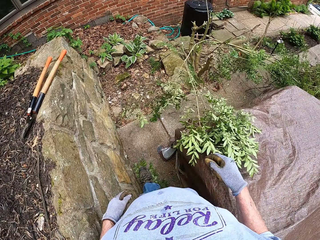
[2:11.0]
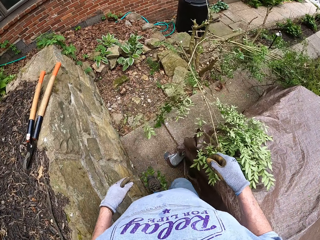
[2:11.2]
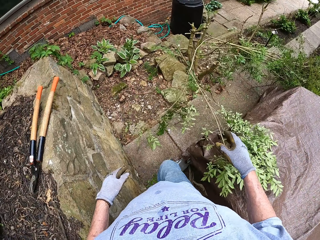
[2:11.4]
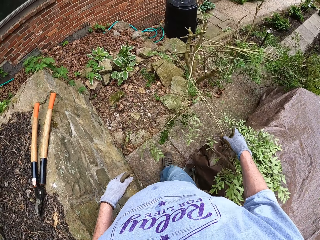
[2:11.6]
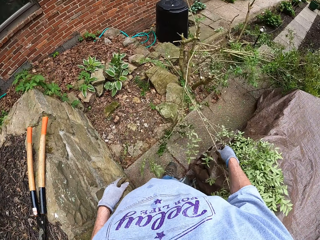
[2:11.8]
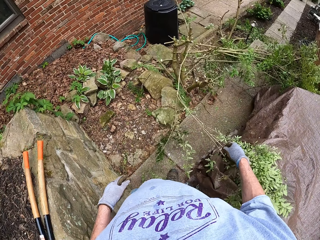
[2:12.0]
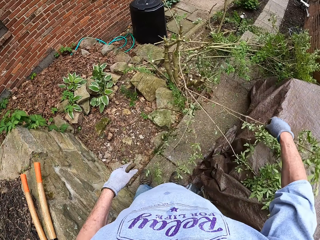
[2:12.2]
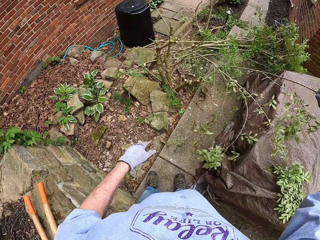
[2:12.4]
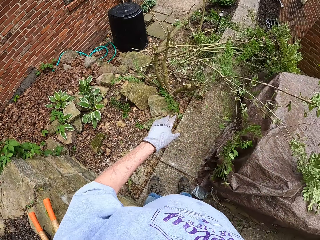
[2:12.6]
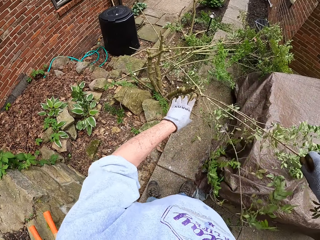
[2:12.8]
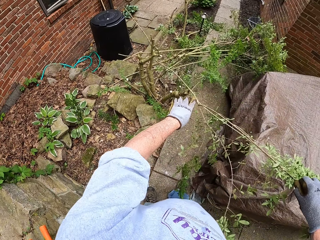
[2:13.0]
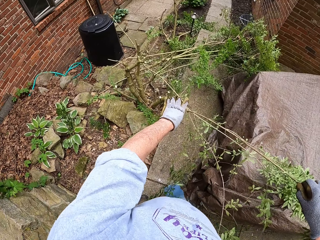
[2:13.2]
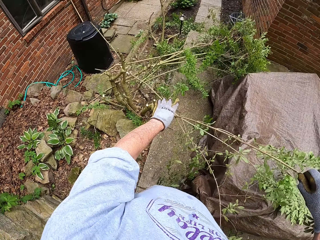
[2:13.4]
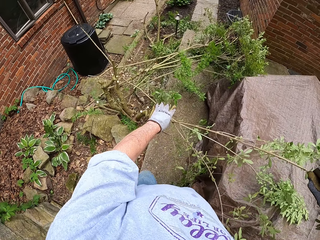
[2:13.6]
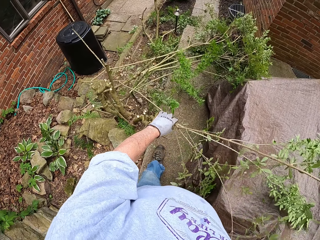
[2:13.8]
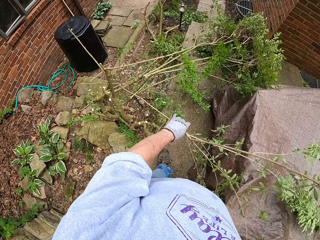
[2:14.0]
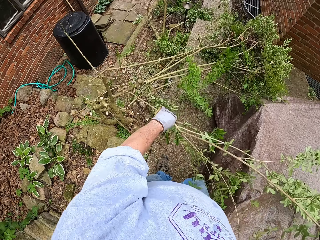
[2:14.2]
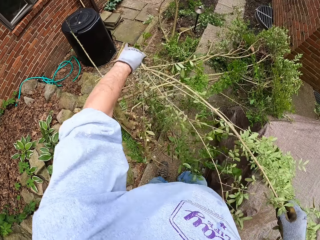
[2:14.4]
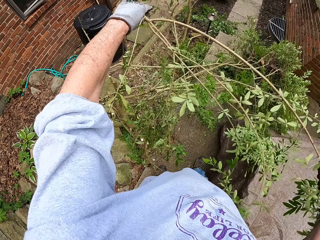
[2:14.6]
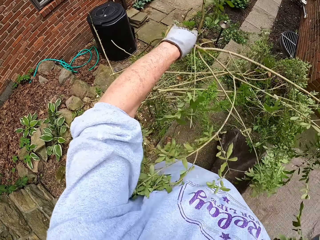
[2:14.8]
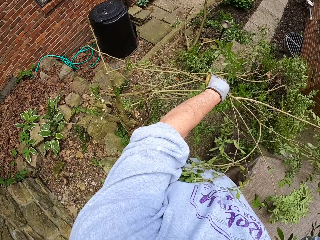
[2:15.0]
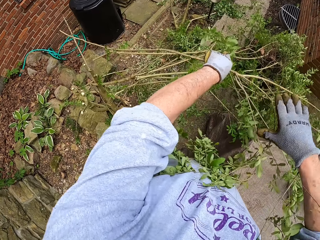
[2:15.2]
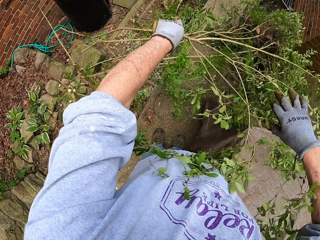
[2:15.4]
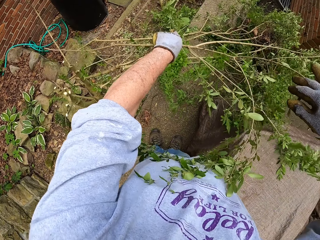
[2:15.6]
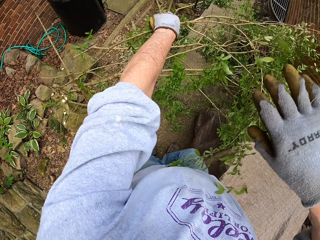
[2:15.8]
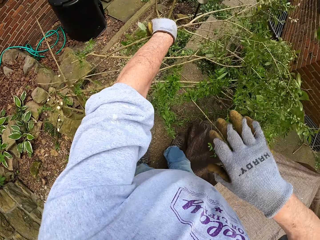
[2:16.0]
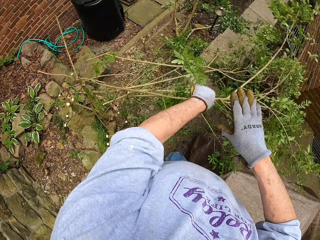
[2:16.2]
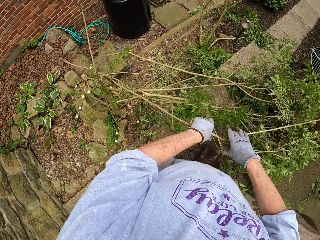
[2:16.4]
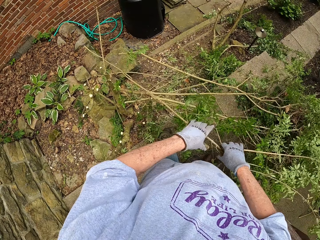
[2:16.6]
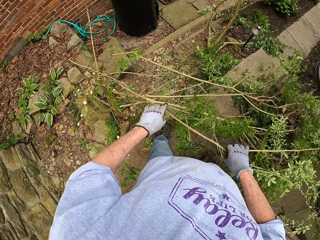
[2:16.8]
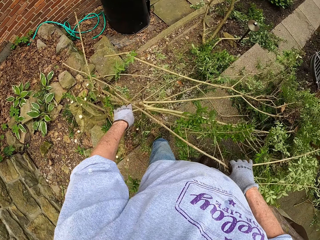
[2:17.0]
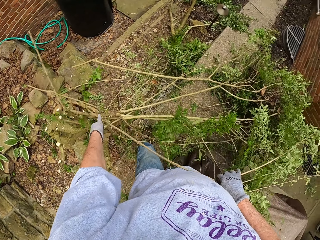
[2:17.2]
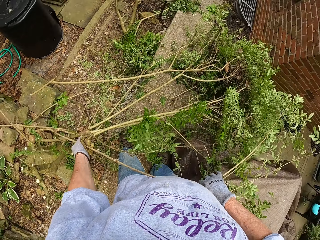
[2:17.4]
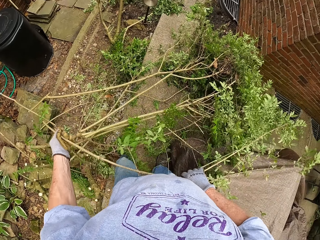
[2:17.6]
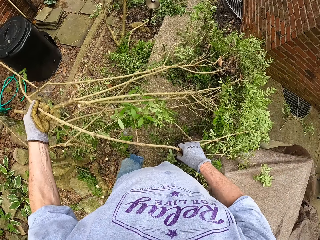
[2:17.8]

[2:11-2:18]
The camera wearer picks up the branches.

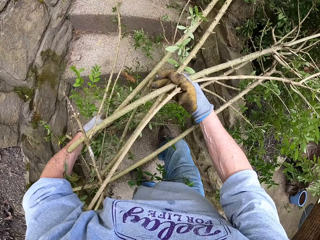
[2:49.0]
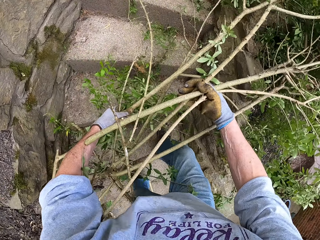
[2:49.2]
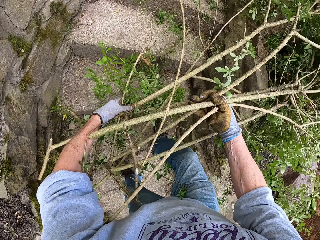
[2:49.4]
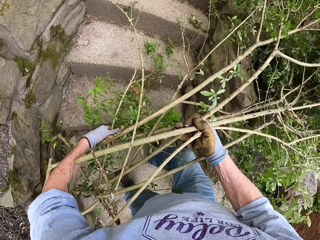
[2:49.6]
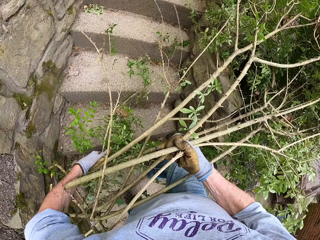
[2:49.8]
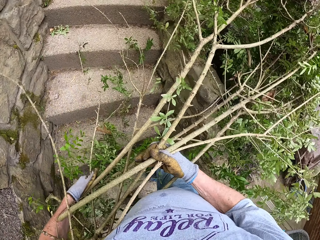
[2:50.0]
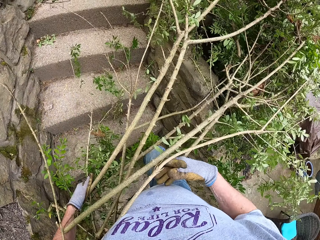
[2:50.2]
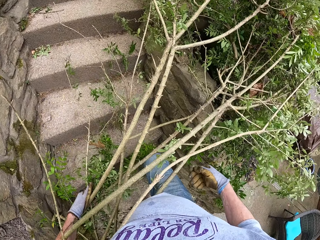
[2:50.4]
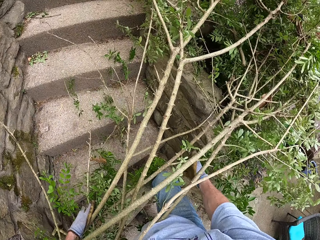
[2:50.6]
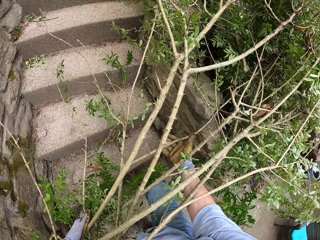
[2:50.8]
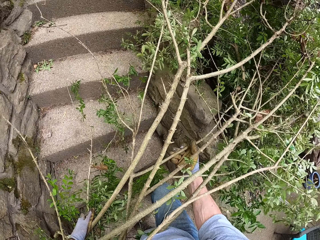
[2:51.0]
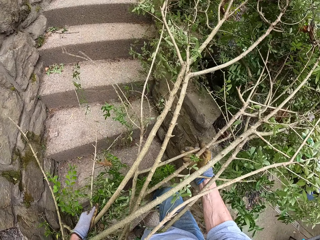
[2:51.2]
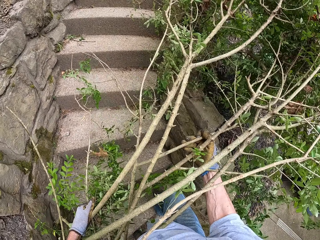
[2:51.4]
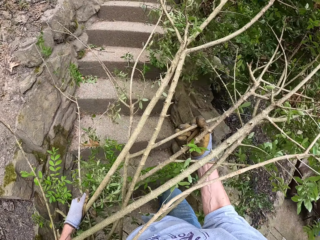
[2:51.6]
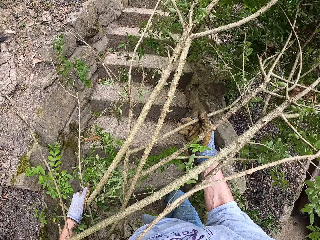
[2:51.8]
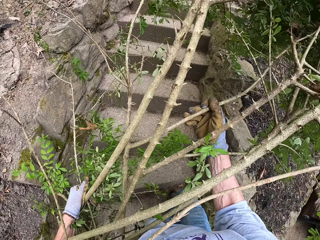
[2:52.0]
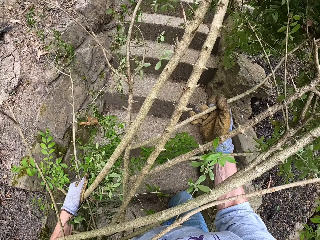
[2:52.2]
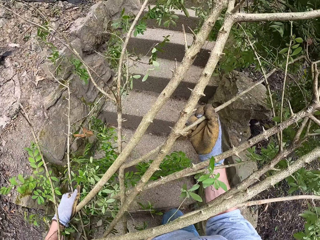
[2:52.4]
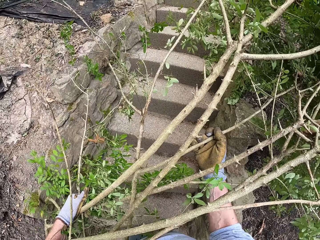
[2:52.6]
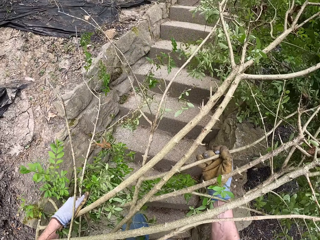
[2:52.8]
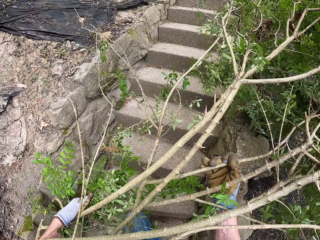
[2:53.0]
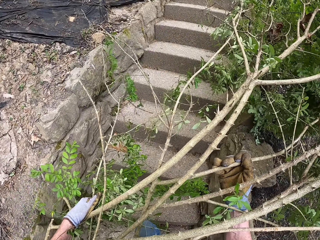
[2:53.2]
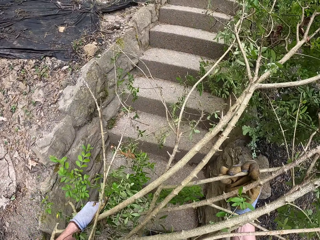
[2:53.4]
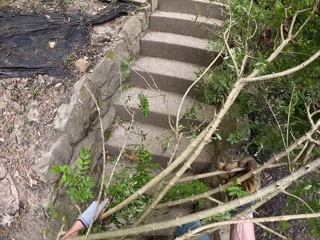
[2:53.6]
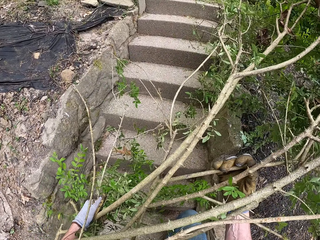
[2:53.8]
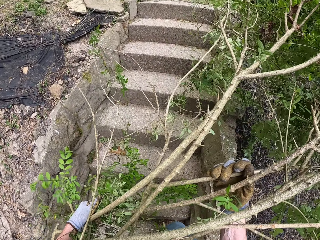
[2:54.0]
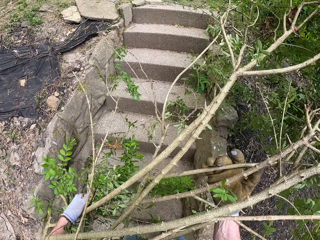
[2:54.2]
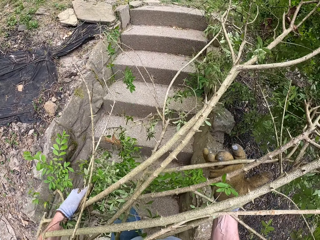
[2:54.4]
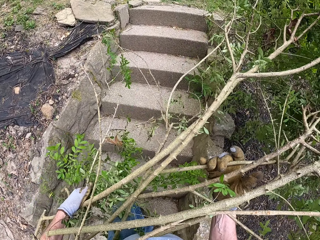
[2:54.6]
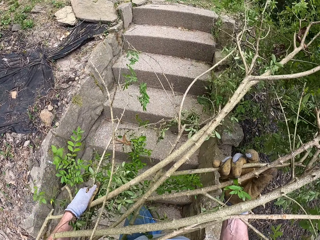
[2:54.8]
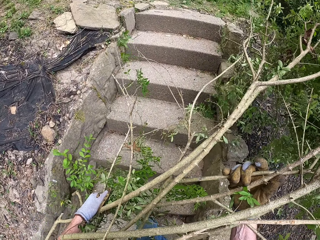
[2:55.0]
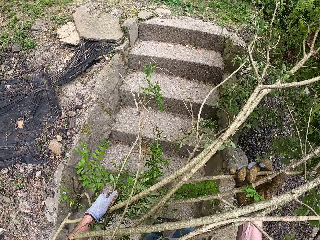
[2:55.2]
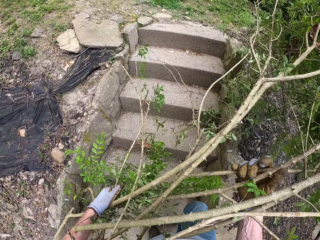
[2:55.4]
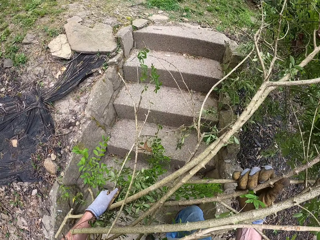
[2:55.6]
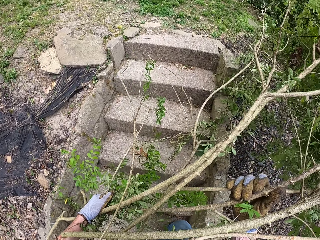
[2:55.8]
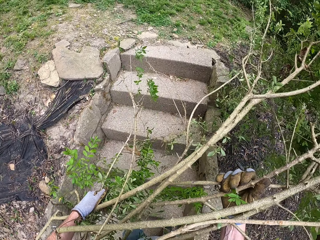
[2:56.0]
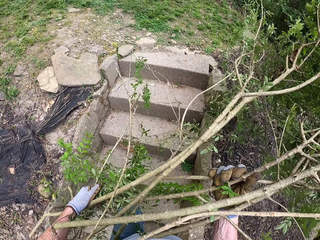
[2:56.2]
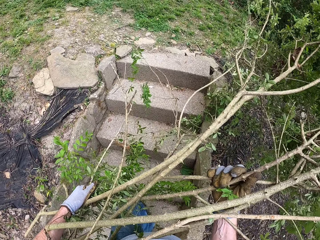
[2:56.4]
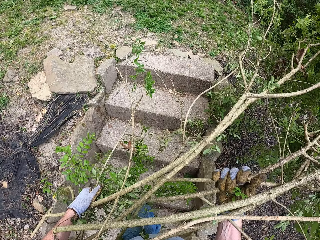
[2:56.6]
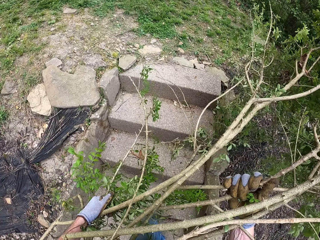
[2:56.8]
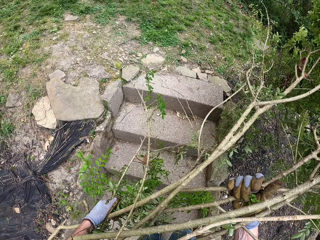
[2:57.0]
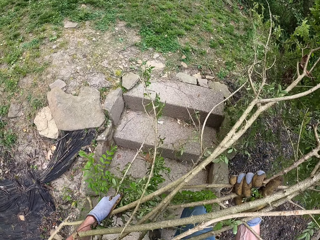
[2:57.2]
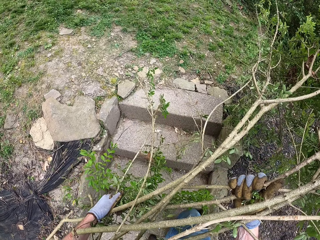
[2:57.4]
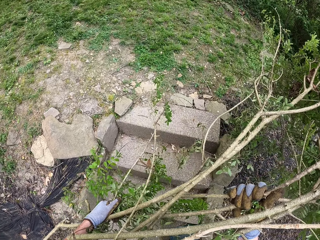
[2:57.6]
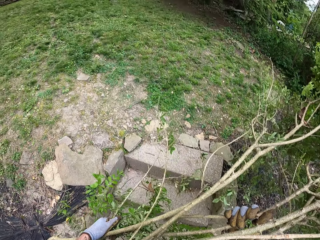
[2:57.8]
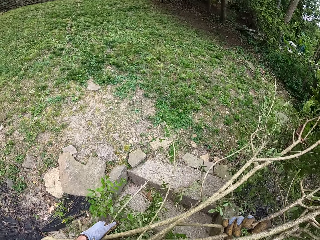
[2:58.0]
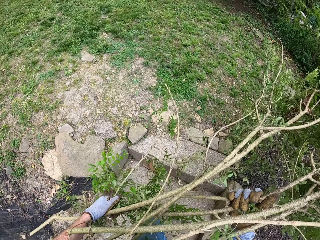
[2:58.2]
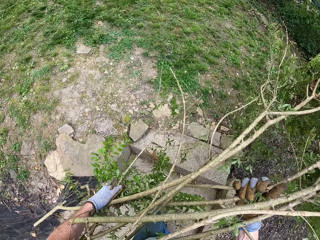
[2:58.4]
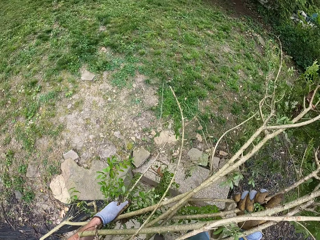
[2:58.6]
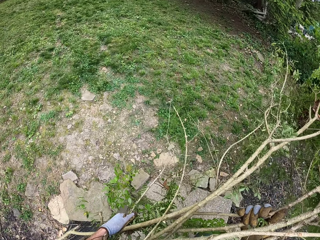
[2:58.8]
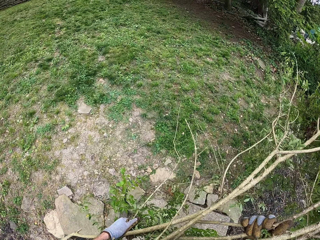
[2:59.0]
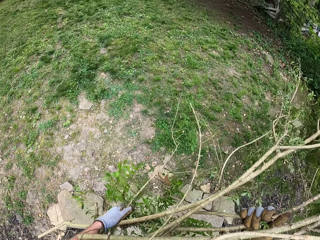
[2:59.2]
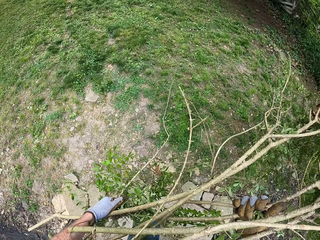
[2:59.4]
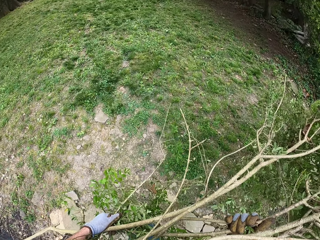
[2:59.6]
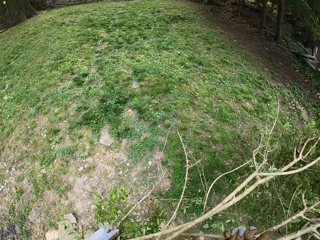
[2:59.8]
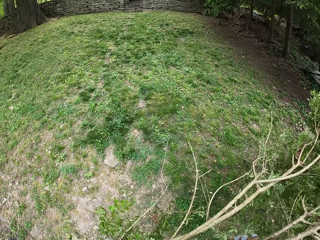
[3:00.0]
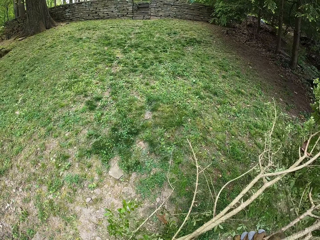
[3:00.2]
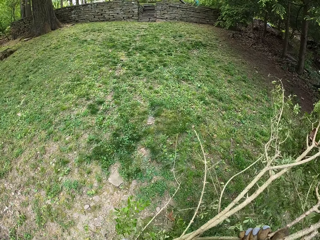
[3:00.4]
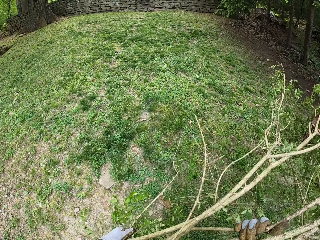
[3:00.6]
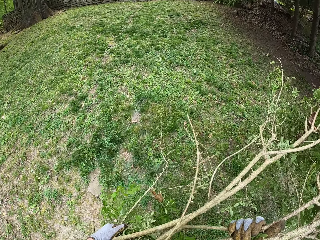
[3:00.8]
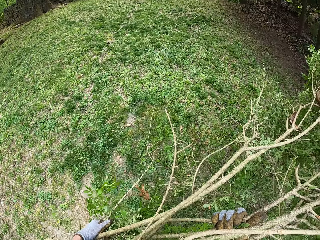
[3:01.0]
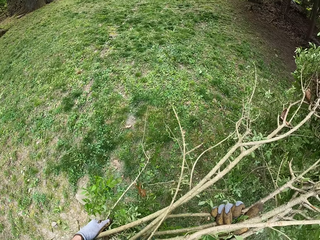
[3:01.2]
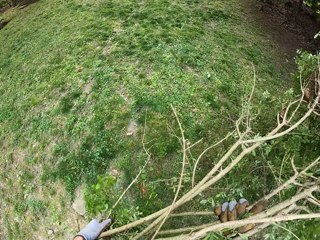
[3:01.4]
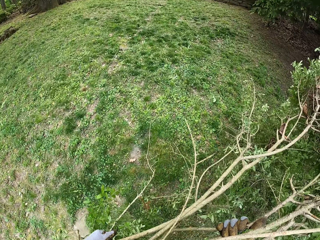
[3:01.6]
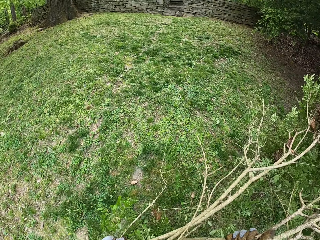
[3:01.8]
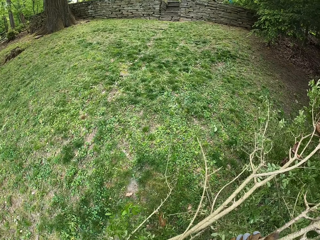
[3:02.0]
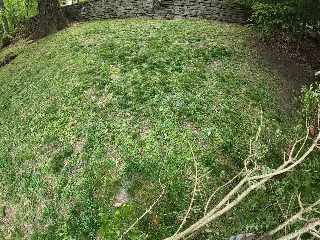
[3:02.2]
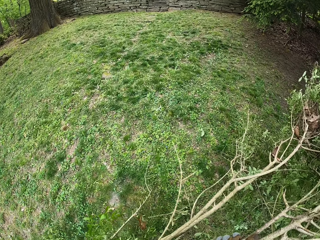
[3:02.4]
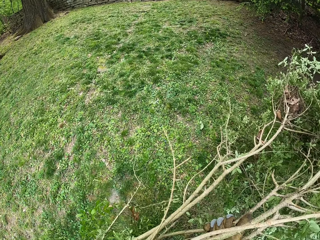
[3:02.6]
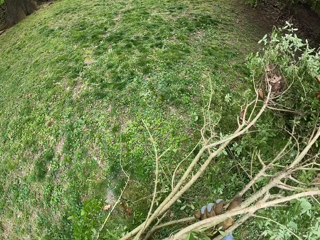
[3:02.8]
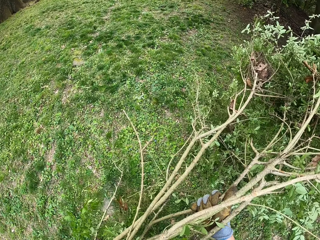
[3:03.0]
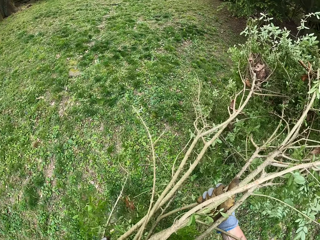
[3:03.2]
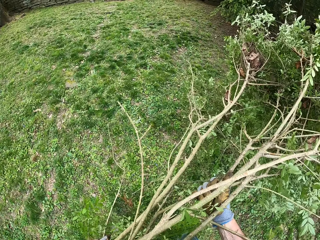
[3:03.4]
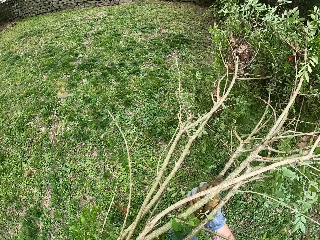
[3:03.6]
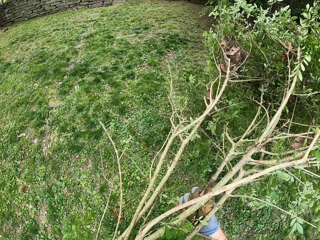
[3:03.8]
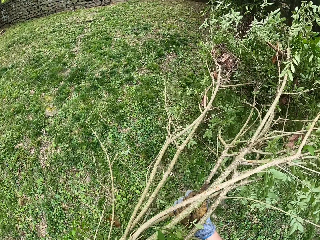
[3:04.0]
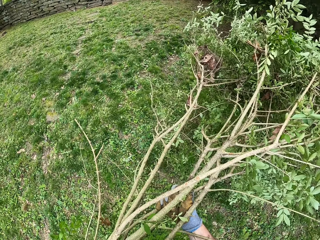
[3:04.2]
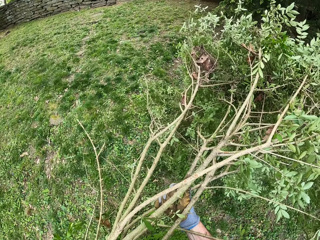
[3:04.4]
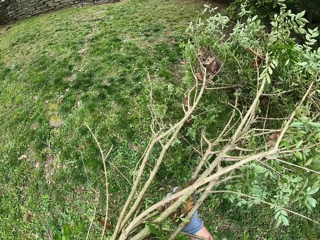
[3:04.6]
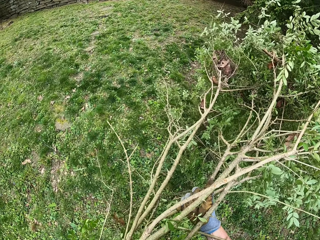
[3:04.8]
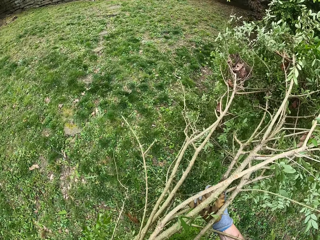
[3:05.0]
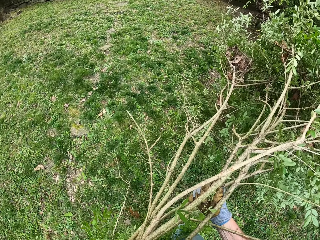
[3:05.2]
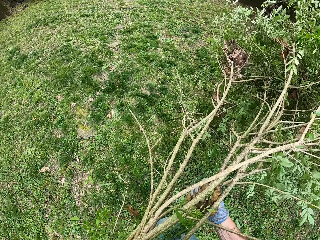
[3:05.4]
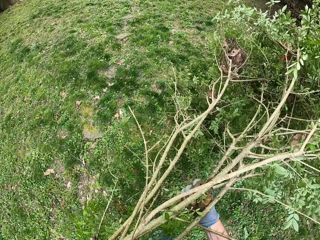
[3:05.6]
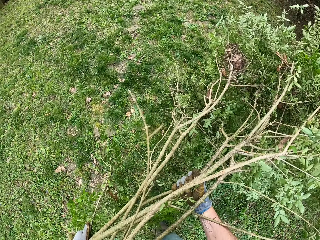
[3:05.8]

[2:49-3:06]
The camera wearer puts the branches down. They walk up the stairs and carry the branches. They walk and carry the branches.
